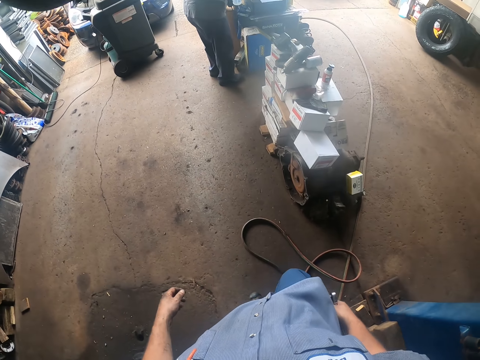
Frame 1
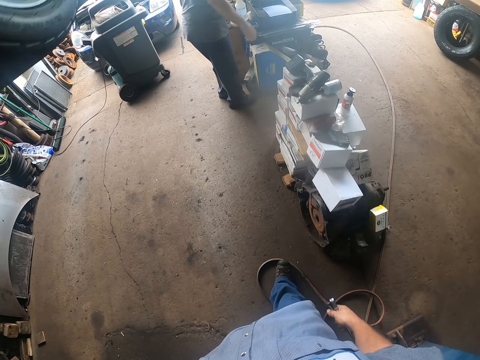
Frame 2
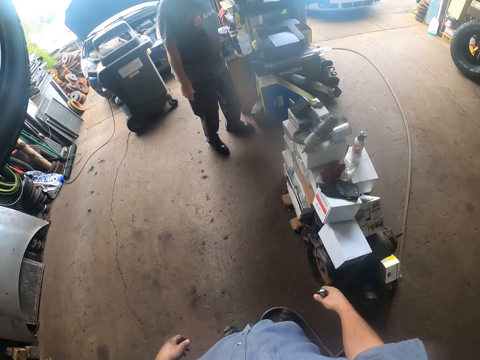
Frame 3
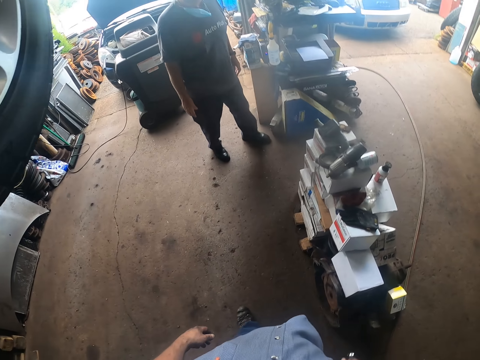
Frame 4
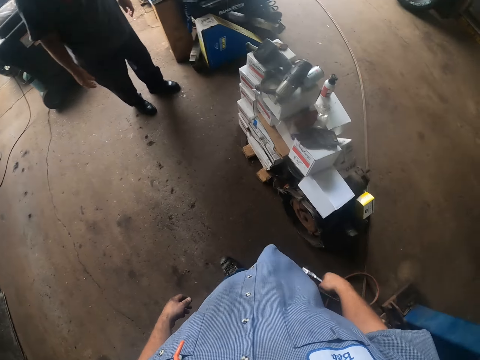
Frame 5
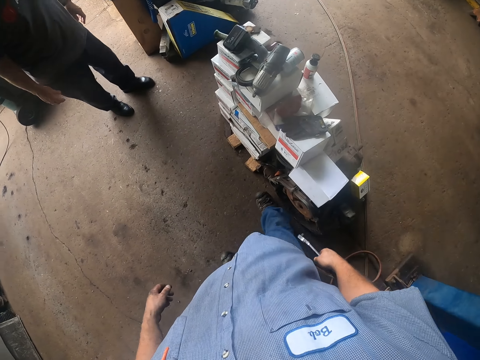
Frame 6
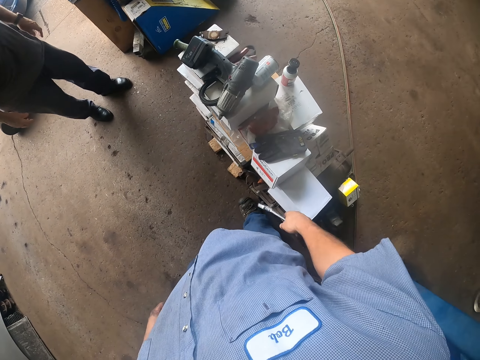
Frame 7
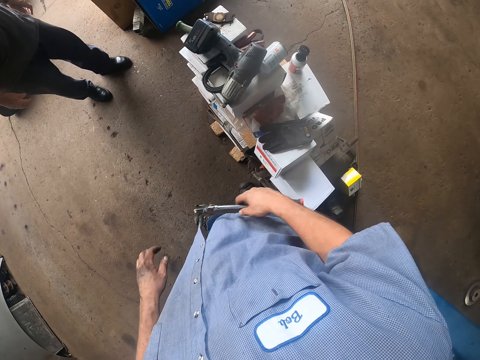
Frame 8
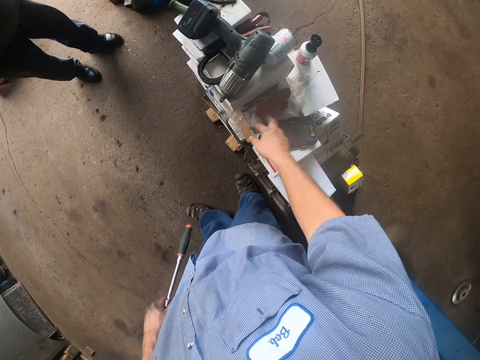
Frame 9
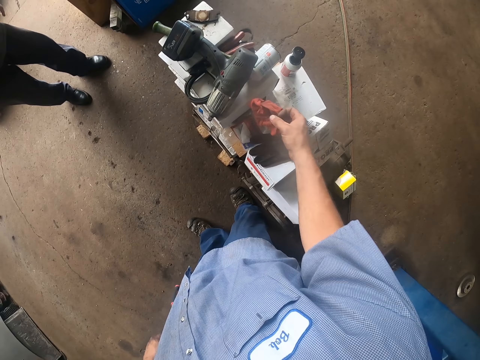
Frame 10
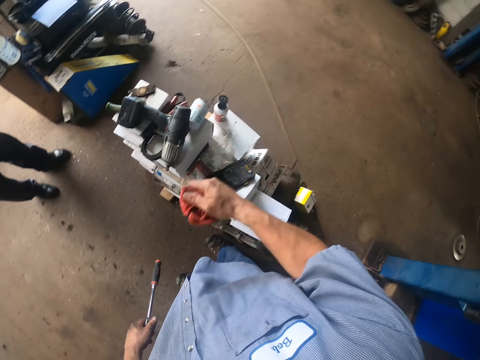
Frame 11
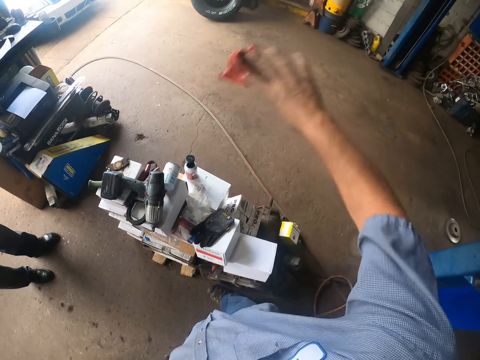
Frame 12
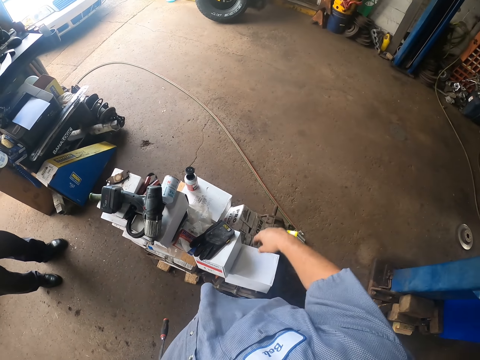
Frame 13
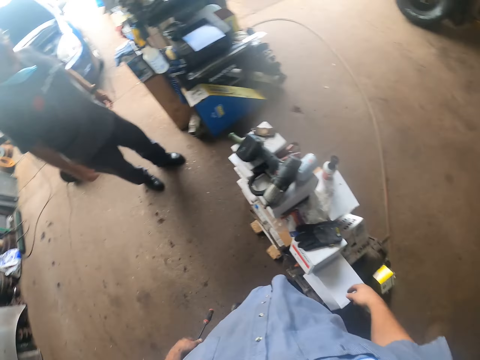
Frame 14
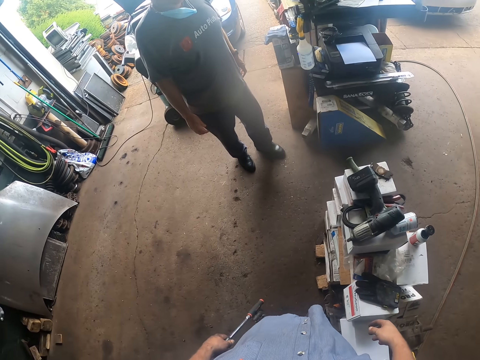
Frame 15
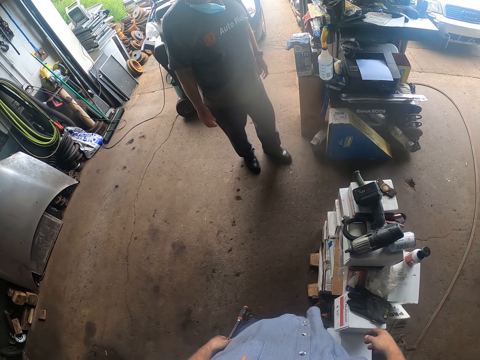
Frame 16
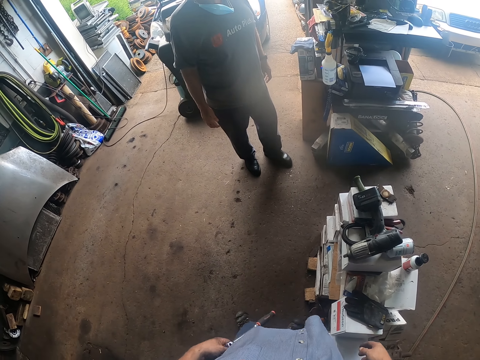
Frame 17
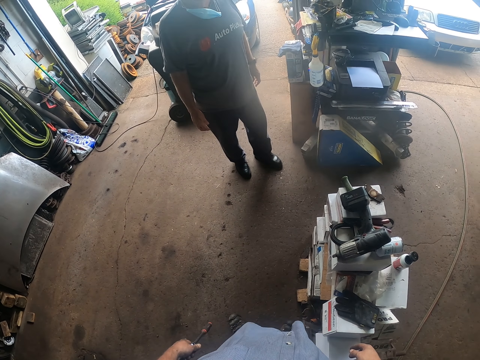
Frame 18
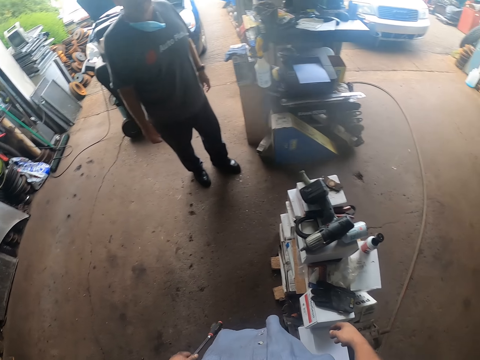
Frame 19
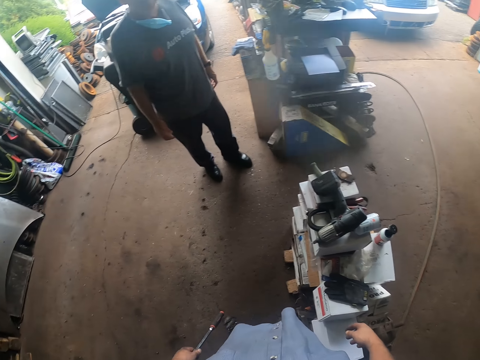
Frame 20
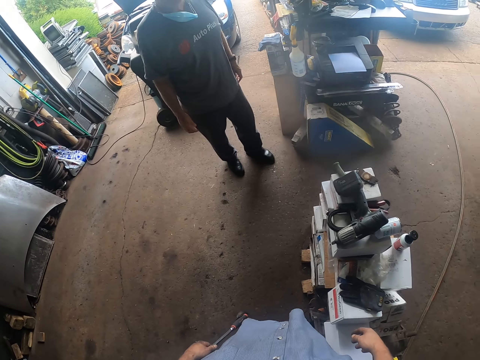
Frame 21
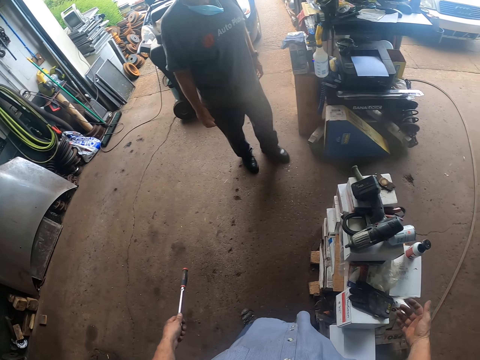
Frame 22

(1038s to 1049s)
The camera wearer picks up a wiping cloth or rag. They throw the rag away.

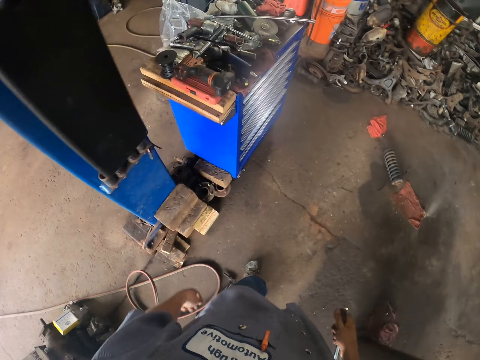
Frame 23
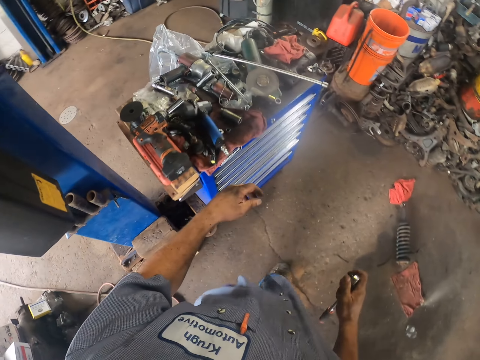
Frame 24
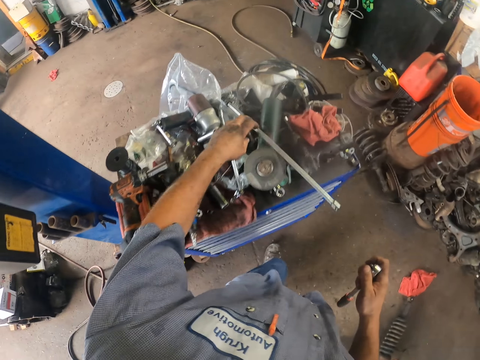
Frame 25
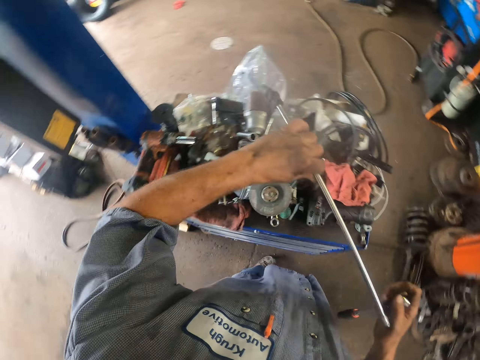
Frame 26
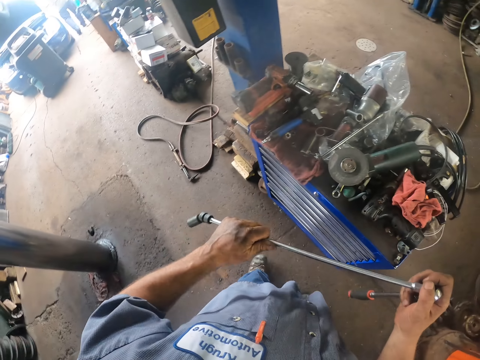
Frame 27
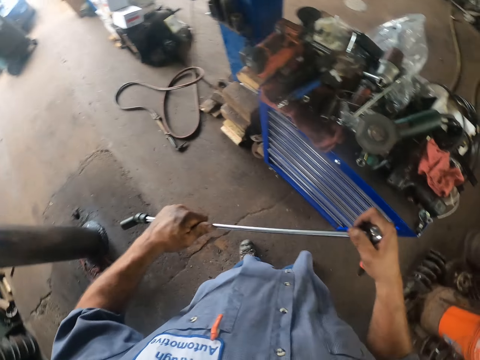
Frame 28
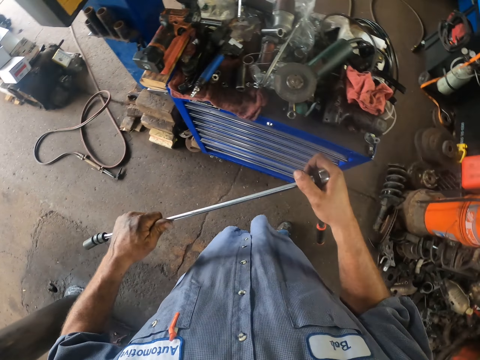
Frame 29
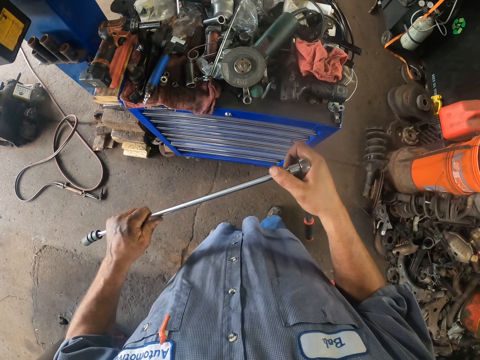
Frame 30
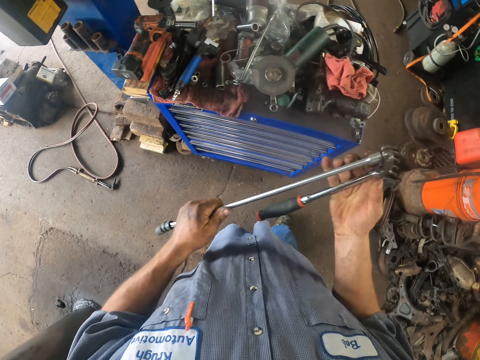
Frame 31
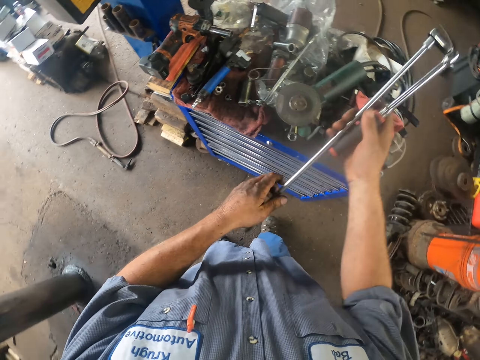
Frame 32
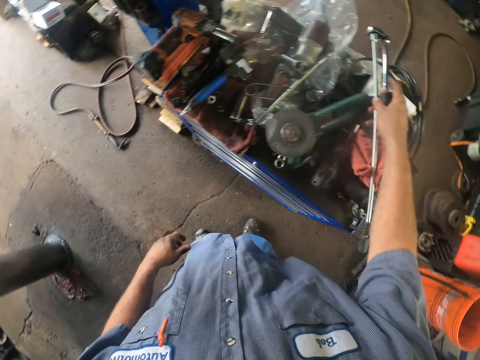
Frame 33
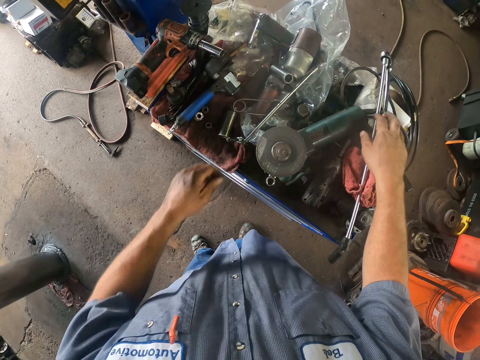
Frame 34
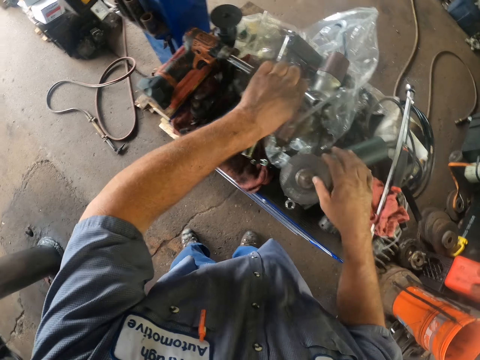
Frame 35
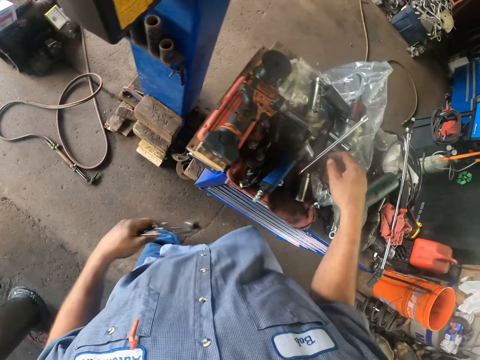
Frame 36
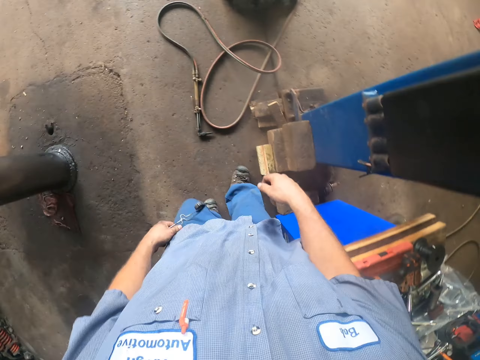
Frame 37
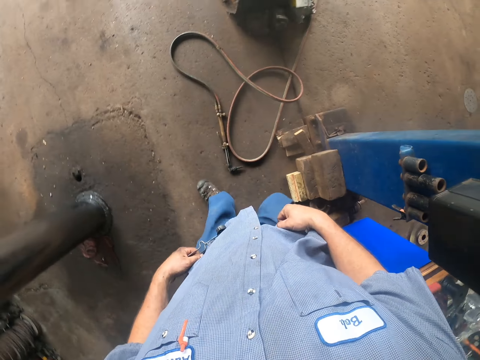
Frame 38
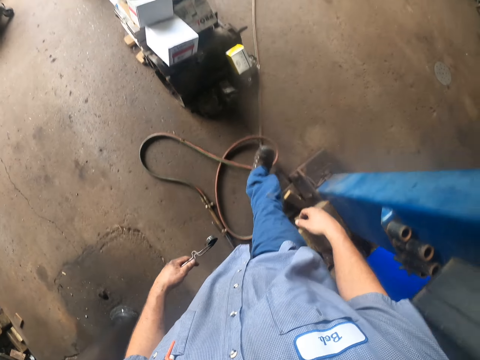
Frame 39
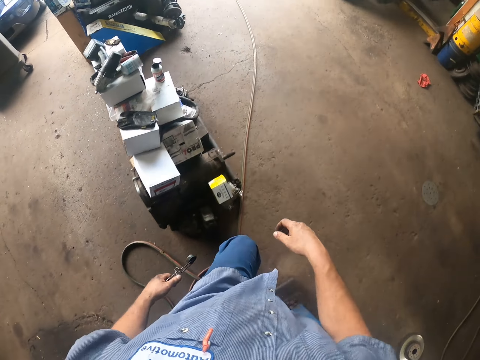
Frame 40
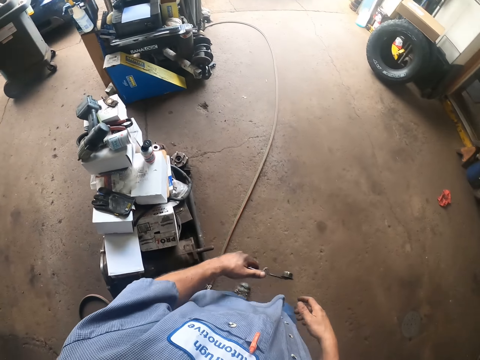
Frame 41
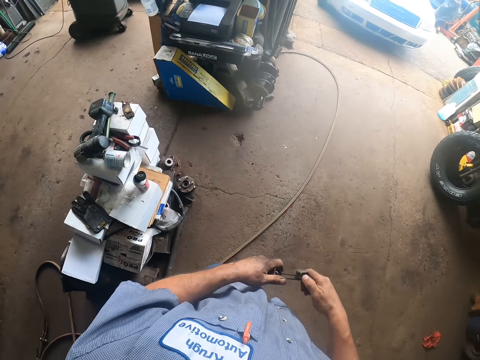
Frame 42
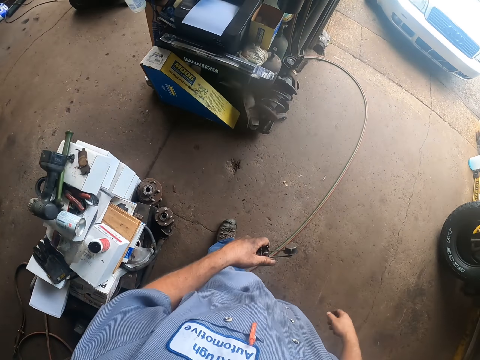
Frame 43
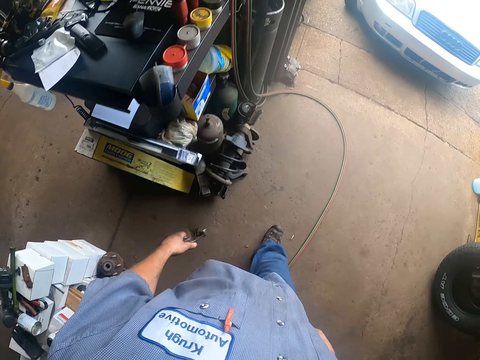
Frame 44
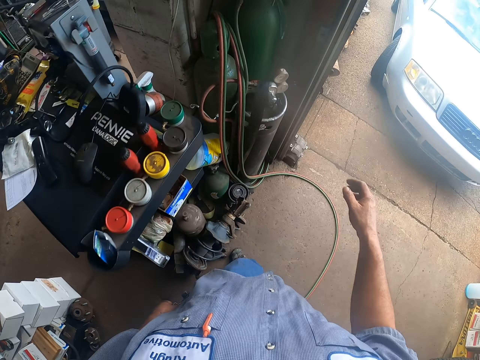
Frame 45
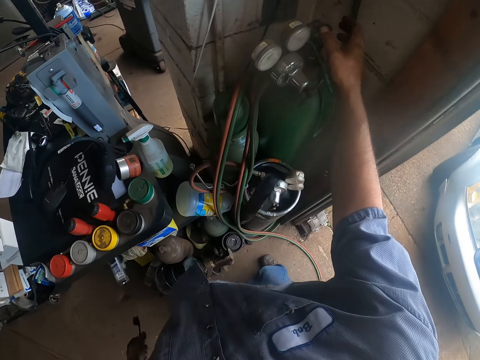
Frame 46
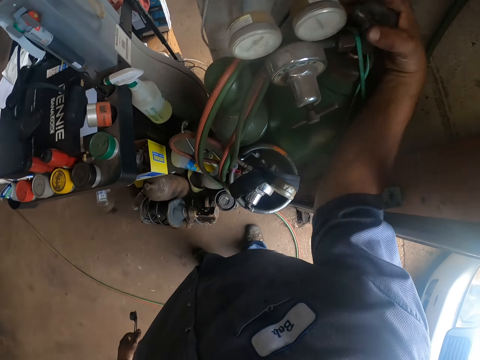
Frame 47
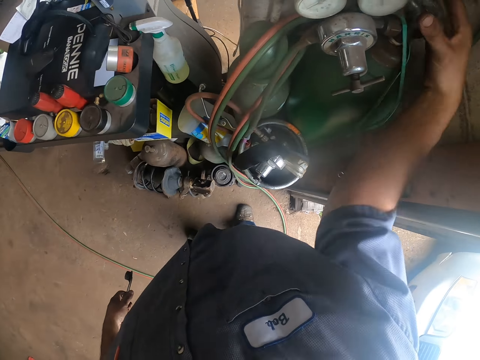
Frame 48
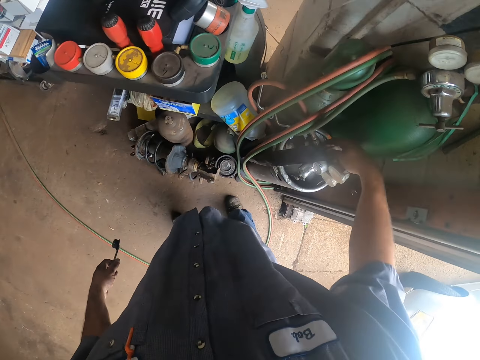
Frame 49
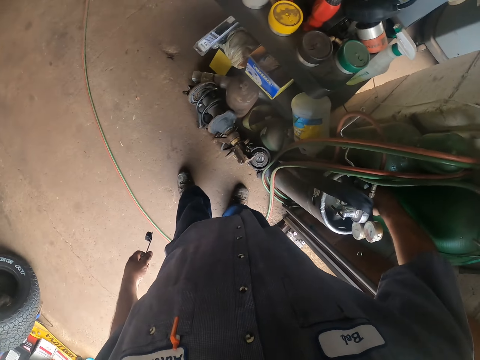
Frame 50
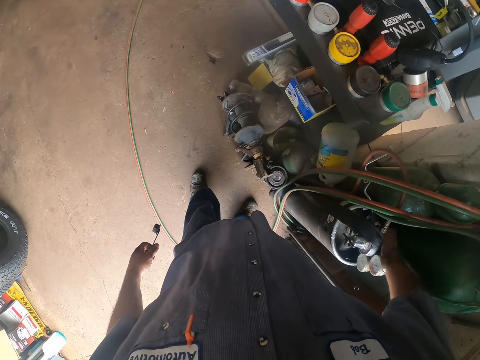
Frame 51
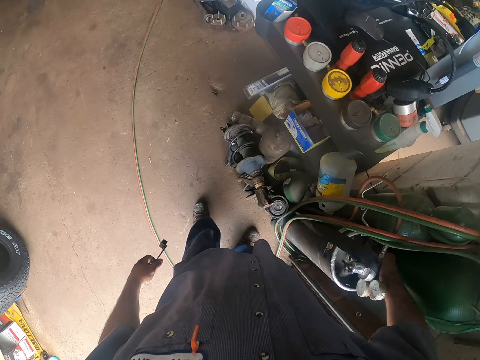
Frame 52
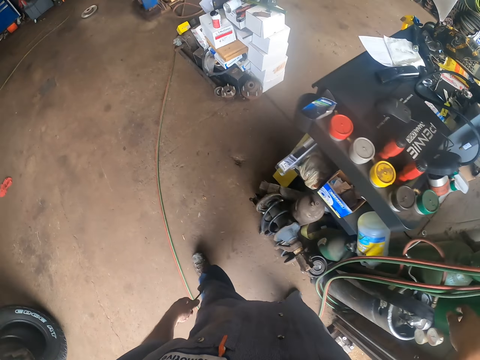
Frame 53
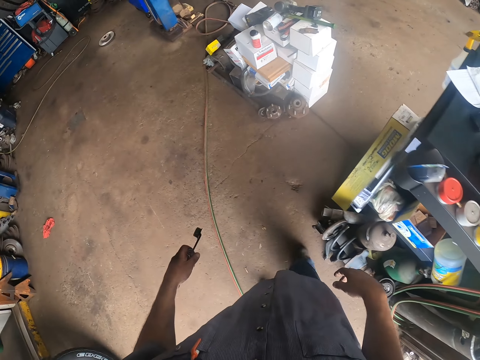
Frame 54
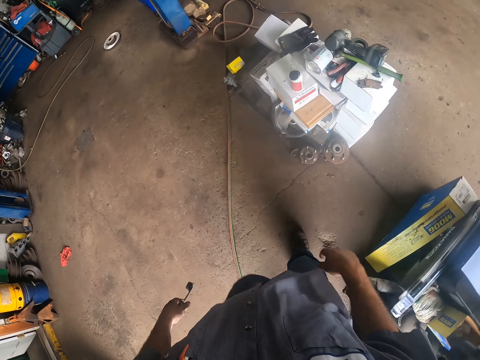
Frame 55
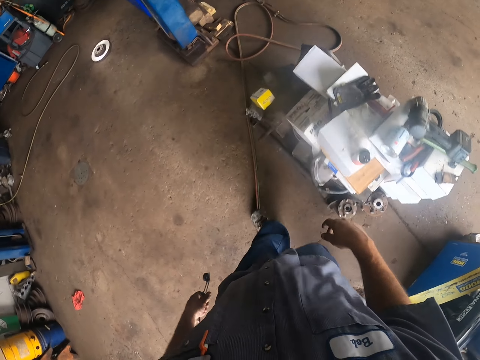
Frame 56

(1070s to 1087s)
The camera wearer takes an iron rod from the table. They put the iron rod on the ratchet wrench, and put the ratchet wrench on the tool box. They take a gas torch from the table. They turn the gas on. They adjust the gas cylinder.
